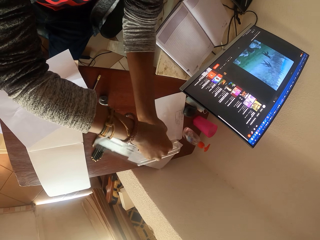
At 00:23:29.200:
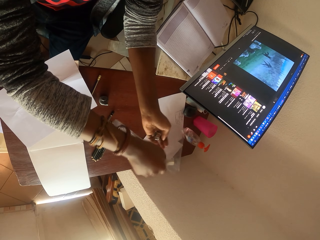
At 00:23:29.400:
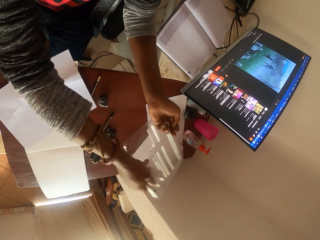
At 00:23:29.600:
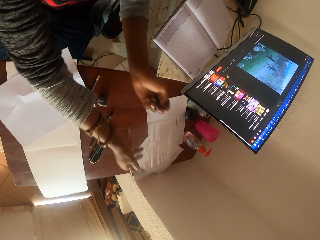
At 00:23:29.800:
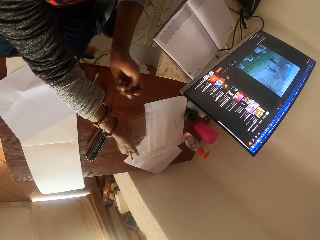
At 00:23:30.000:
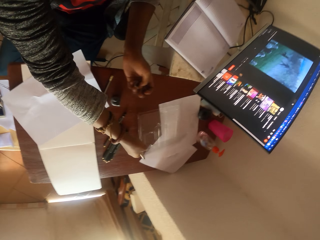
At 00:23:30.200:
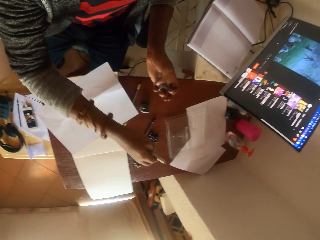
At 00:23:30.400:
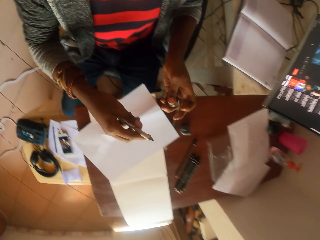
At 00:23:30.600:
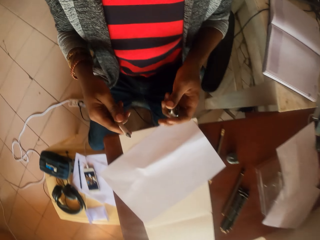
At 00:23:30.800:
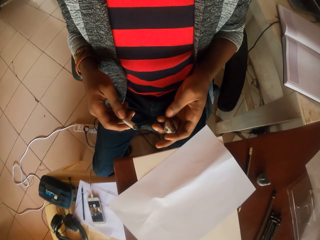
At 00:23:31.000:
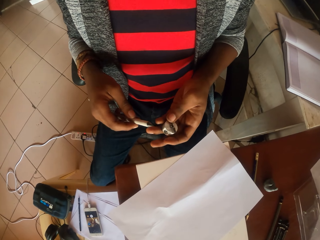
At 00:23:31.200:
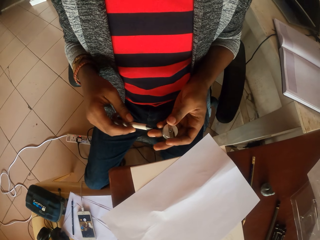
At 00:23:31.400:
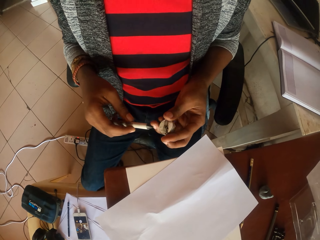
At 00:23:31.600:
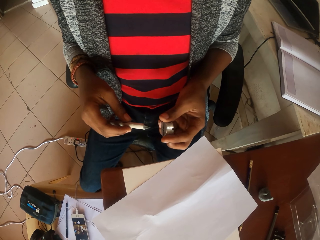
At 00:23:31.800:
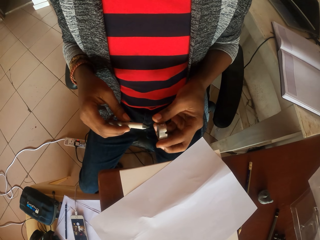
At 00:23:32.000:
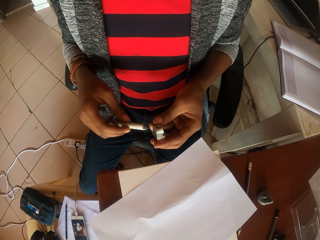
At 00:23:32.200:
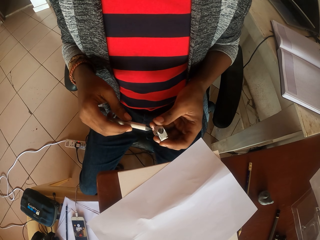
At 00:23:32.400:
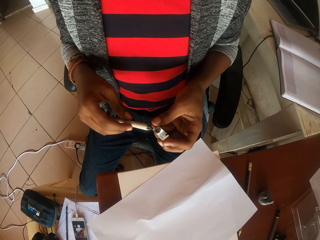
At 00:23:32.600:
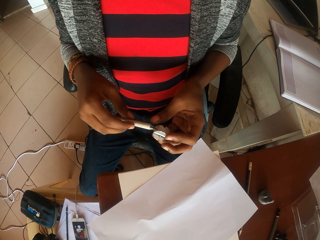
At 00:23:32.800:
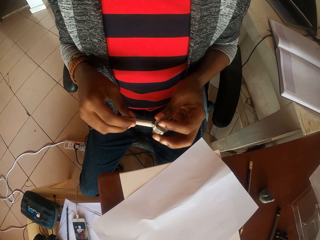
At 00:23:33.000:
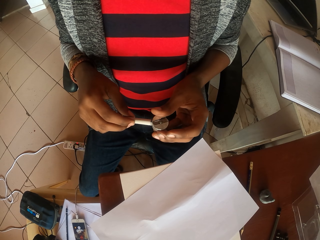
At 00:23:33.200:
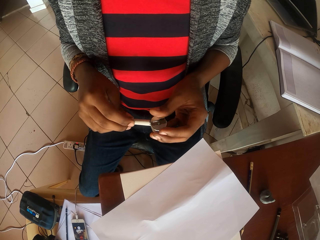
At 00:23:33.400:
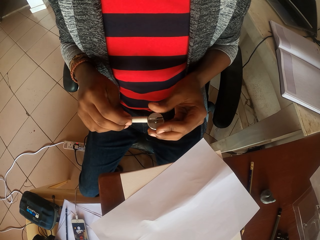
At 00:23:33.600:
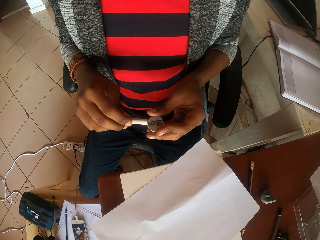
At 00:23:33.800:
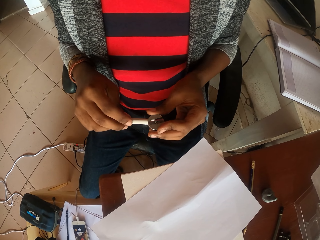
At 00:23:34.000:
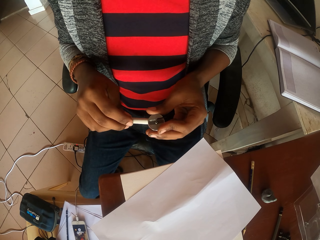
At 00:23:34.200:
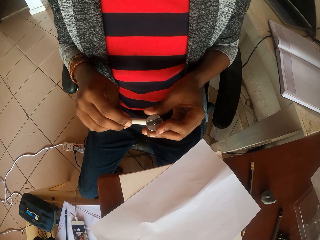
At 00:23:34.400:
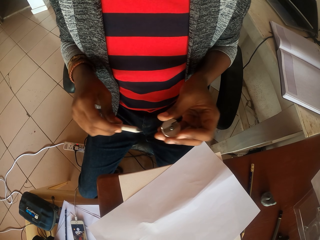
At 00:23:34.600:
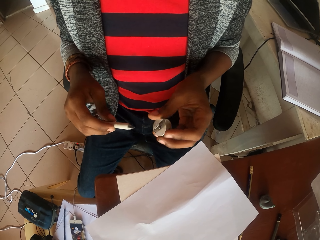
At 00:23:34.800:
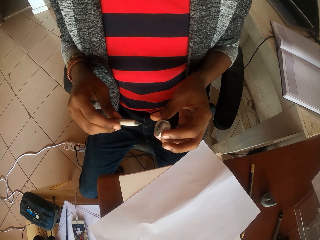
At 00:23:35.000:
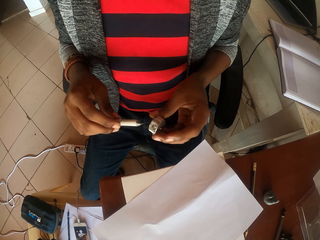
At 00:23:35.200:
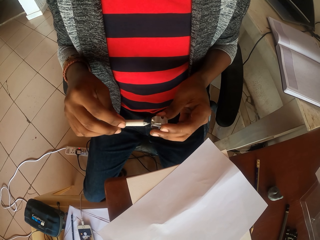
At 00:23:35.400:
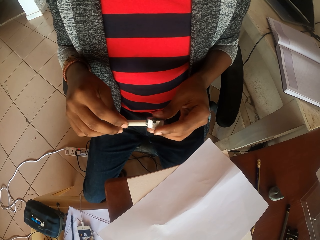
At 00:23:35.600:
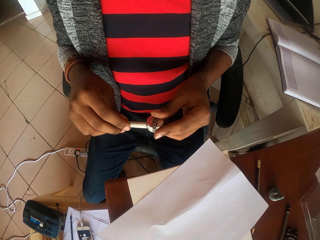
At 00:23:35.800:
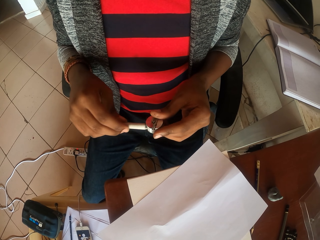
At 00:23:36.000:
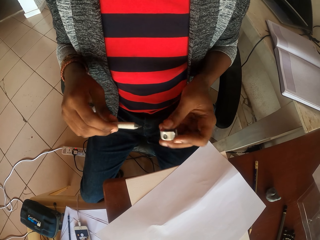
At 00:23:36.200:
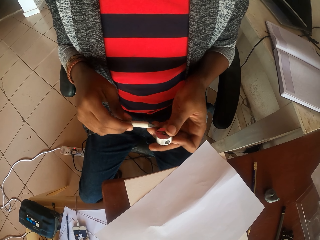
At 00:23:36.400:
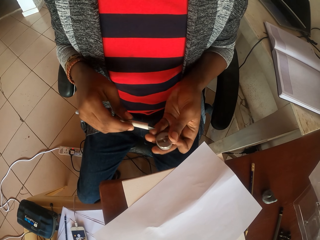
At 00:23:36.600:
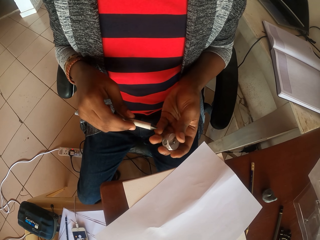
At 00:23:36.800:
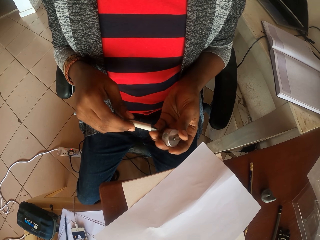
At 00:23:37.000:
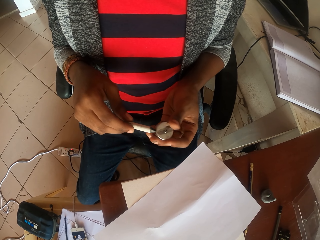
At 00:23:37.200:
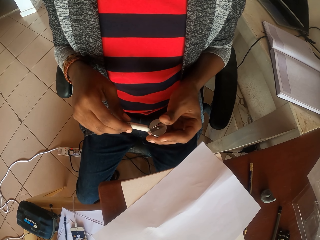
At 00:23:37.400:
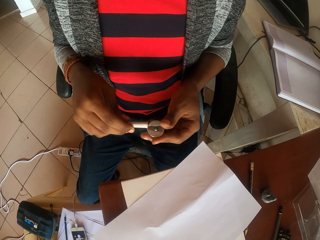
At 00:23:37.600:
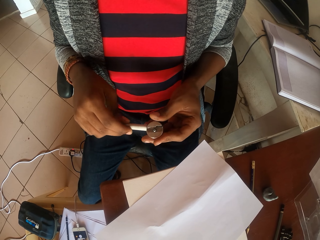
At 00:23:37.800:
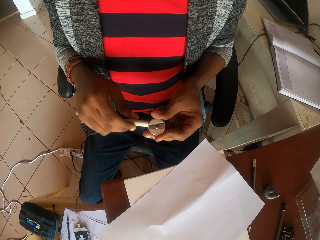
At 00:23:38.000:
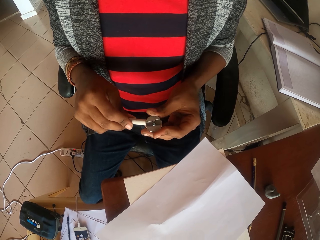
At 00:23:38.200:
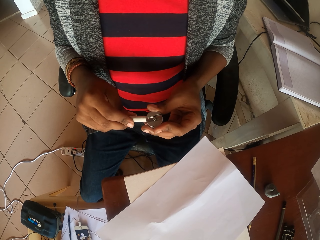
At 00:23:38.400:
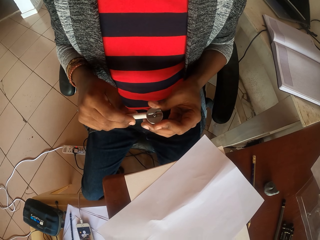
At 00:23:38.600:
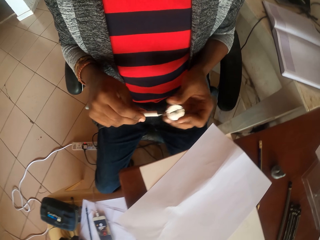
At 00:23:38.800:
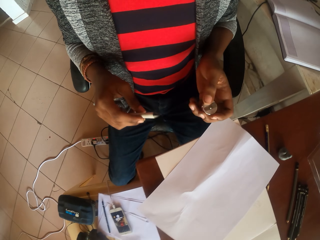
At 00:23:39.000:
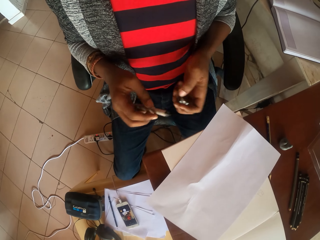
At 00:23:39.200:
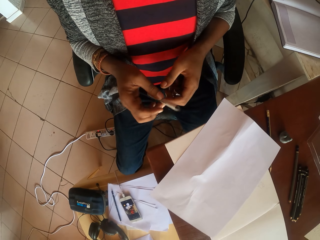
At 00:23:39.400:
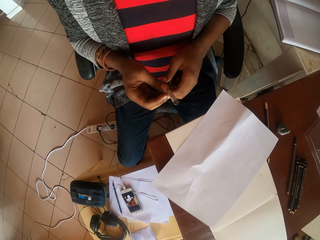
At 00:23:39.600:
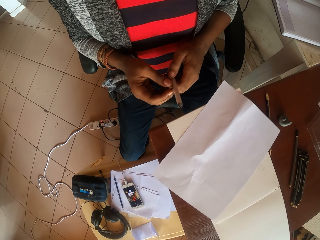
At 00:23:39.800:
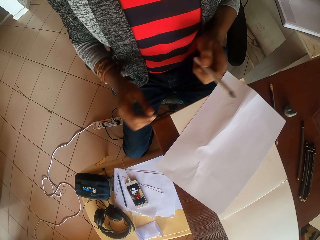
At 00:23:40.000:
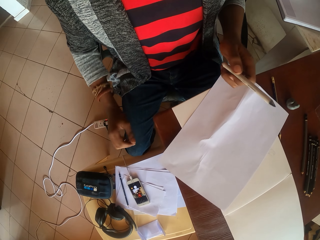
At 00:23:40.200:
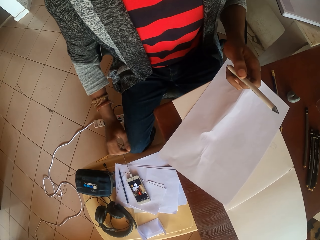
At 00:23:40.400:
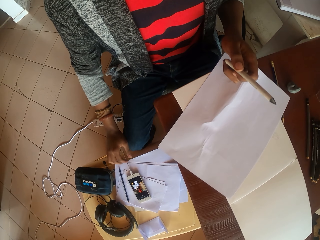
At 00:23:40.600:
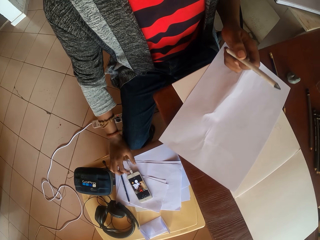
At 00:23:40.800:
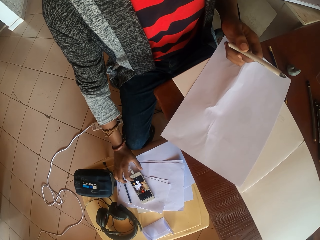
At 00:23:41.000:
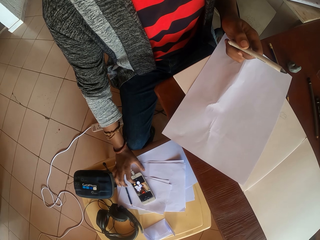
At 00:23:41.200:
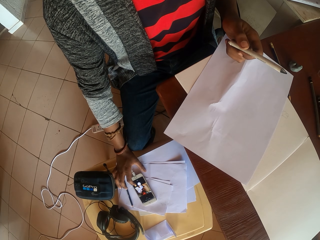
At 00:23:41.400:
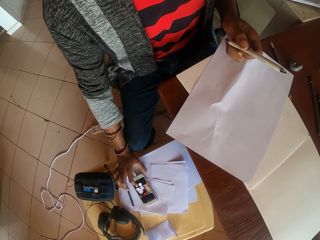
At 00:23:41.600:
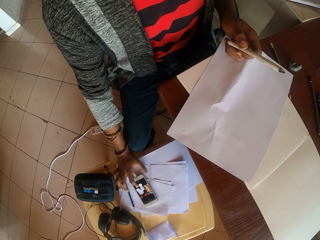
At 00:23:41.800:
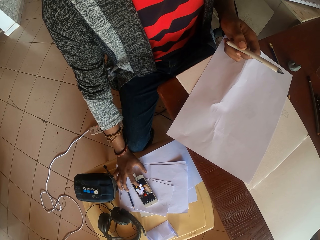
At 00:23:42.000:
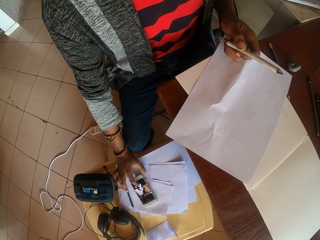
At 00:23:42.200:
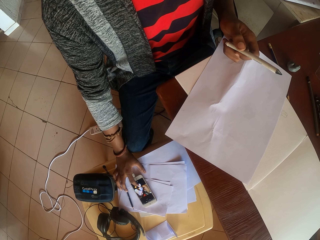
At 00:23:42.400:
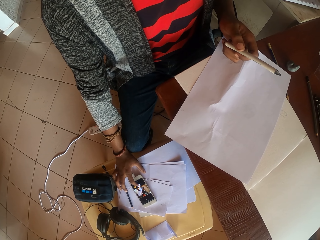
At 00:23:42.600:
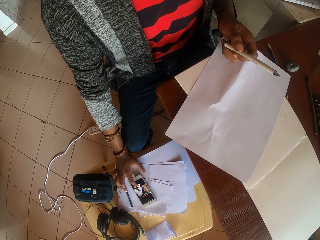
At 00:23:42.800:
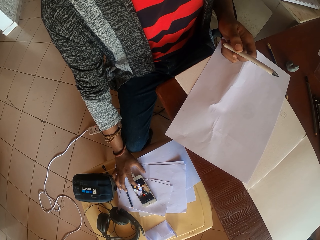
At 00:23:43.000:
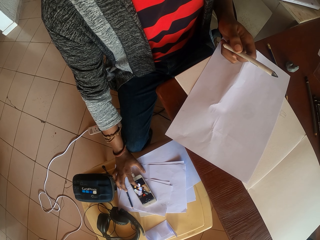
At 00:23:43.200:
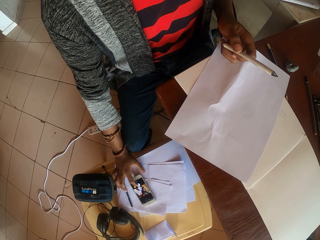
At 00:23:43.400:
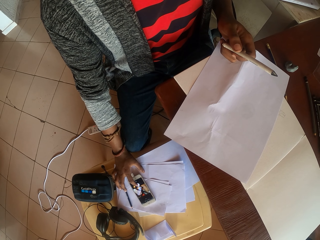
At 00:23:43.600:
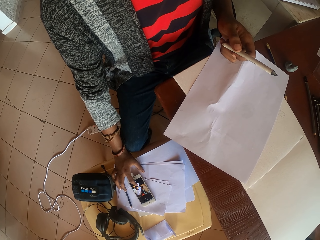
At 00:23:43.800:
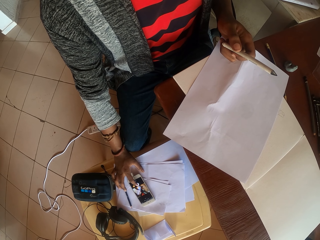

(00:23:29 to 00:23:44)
The camera wearer carries the sharpener. He places the transparent case on the table. He turns the pencil sharpener. He inserts the pencil in the sharpener. He sharpens the pencil. He pulls the pencil from the sharpener. He inserts the pencil in the sharpener. He pulls the pencil from the sharpener. He inserts the pencil in the sharpener. He pulls the pencil from the sharpener. He passes the pencil to his right hand. He operates his phone. He scrolls the phone.
